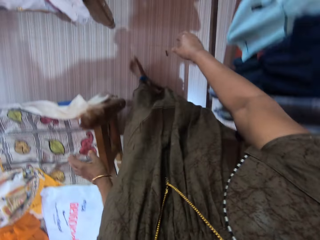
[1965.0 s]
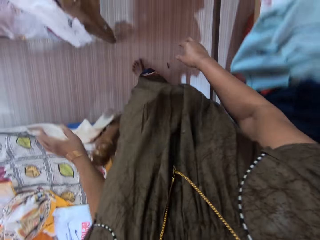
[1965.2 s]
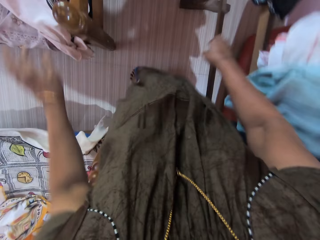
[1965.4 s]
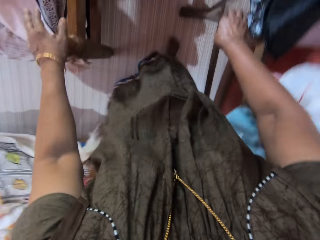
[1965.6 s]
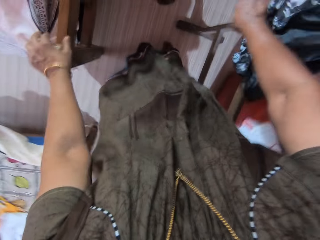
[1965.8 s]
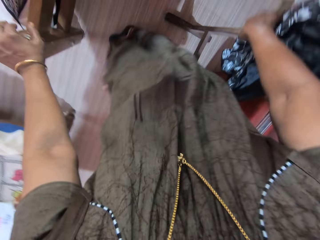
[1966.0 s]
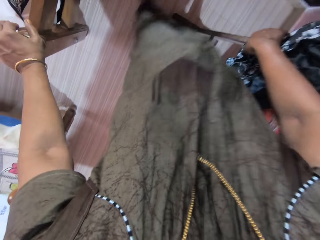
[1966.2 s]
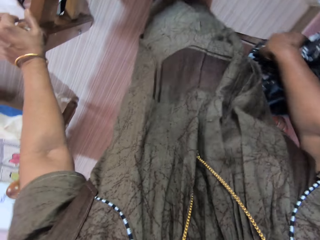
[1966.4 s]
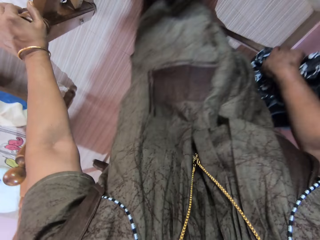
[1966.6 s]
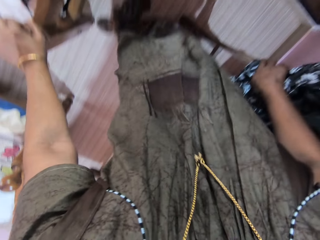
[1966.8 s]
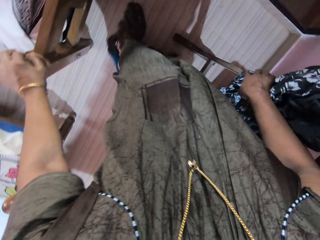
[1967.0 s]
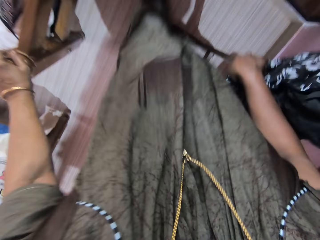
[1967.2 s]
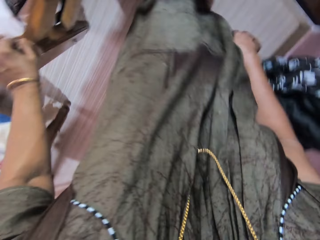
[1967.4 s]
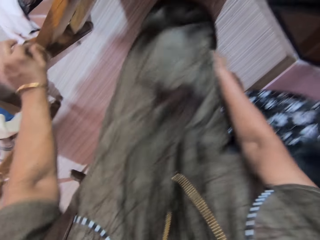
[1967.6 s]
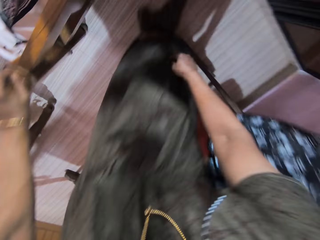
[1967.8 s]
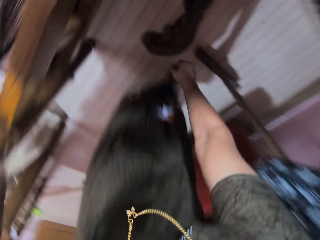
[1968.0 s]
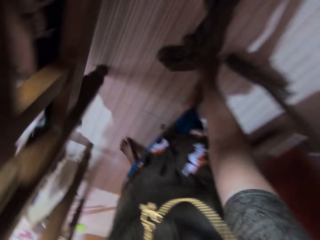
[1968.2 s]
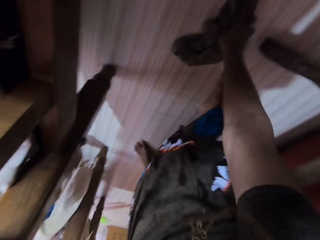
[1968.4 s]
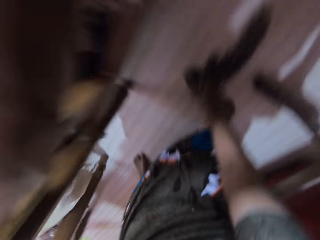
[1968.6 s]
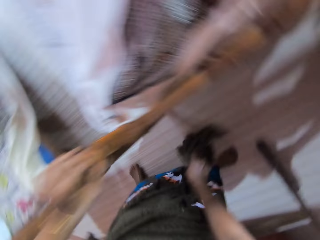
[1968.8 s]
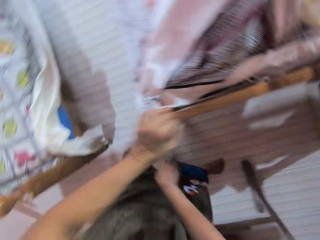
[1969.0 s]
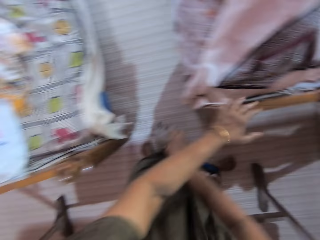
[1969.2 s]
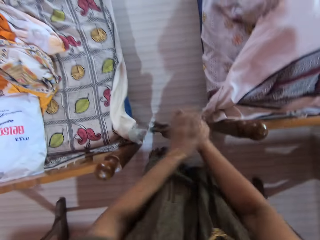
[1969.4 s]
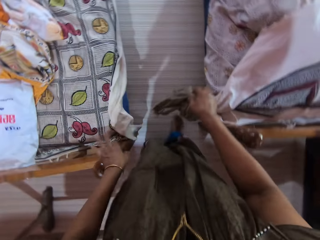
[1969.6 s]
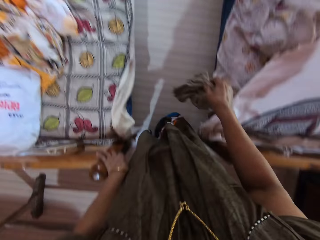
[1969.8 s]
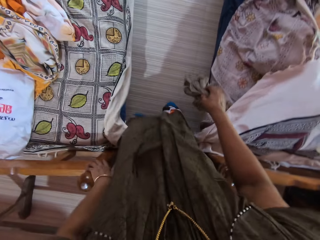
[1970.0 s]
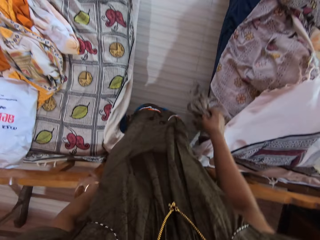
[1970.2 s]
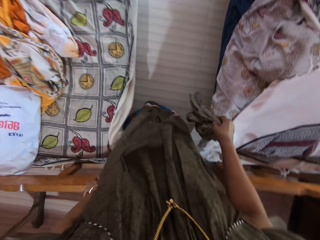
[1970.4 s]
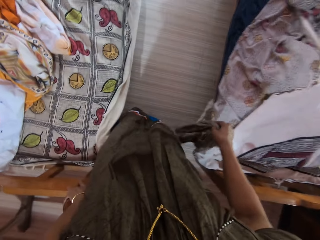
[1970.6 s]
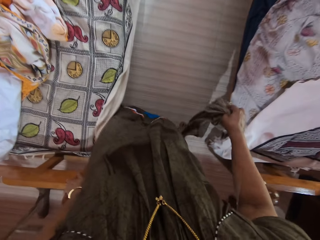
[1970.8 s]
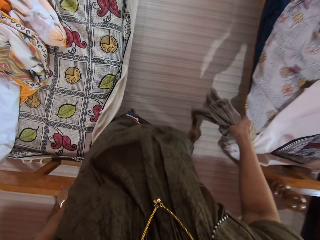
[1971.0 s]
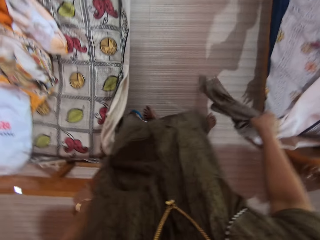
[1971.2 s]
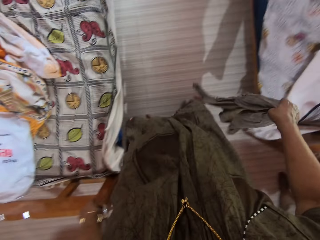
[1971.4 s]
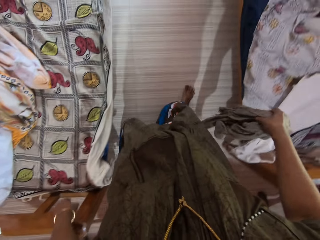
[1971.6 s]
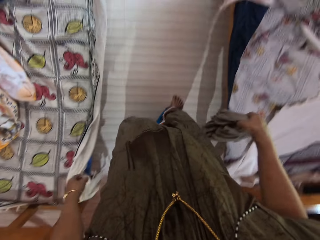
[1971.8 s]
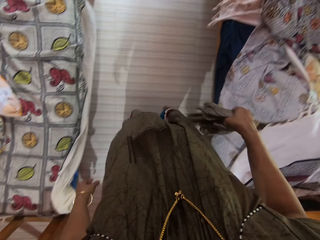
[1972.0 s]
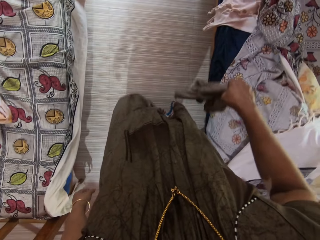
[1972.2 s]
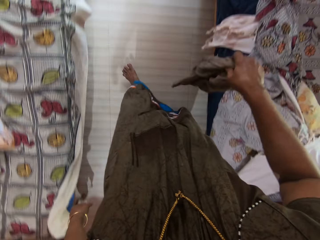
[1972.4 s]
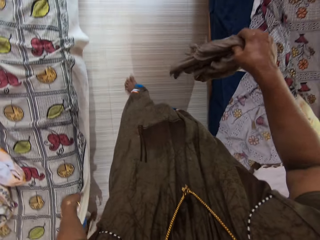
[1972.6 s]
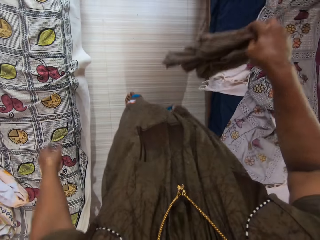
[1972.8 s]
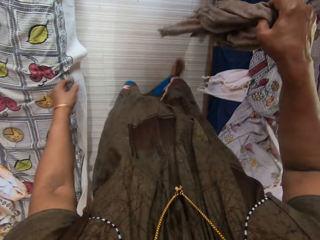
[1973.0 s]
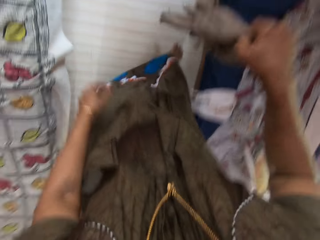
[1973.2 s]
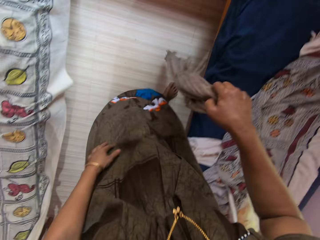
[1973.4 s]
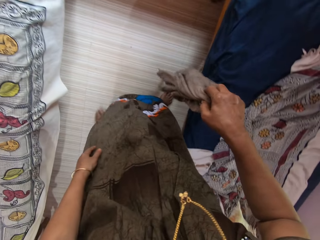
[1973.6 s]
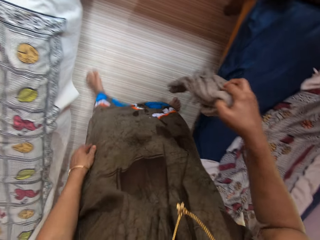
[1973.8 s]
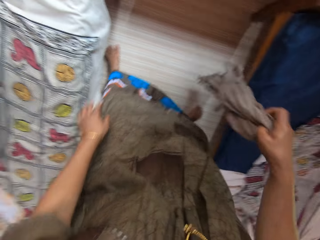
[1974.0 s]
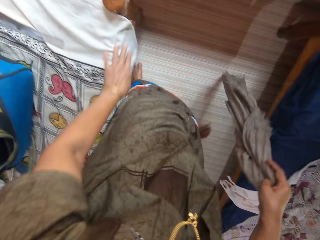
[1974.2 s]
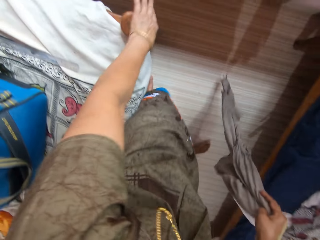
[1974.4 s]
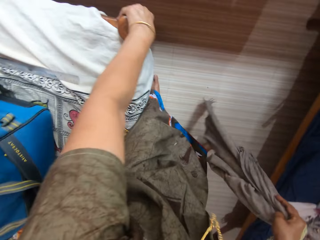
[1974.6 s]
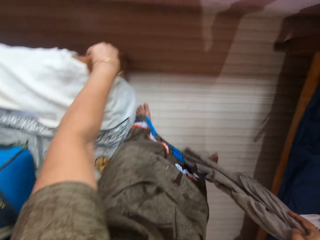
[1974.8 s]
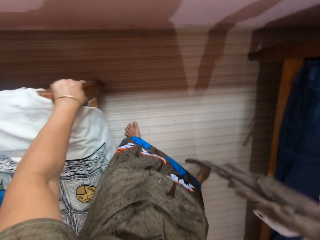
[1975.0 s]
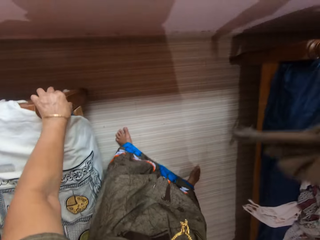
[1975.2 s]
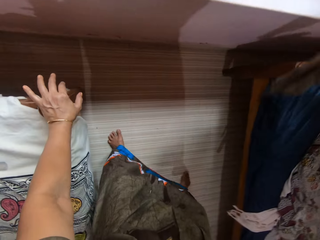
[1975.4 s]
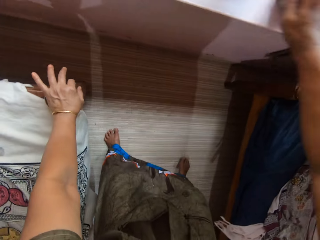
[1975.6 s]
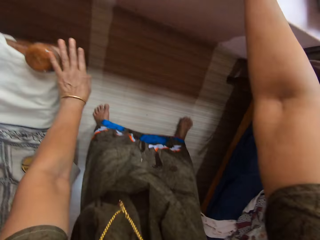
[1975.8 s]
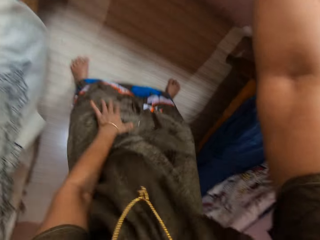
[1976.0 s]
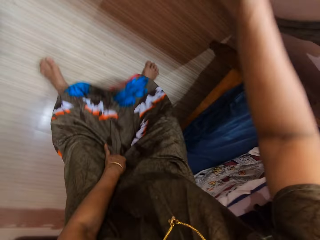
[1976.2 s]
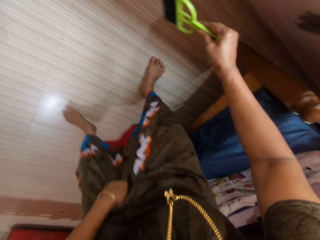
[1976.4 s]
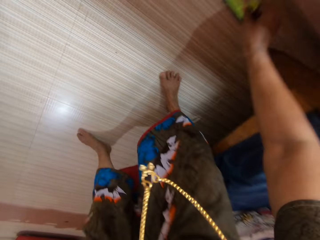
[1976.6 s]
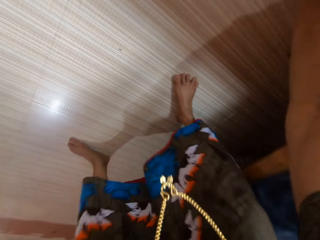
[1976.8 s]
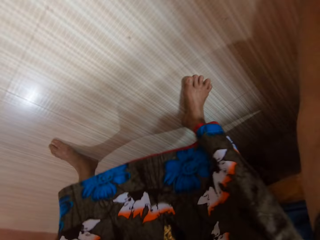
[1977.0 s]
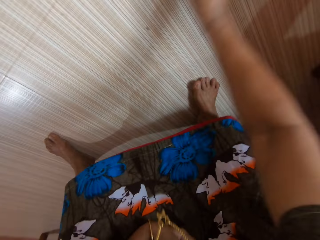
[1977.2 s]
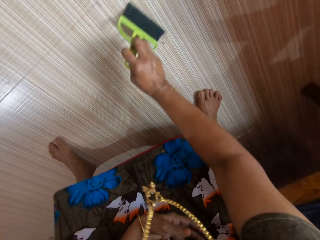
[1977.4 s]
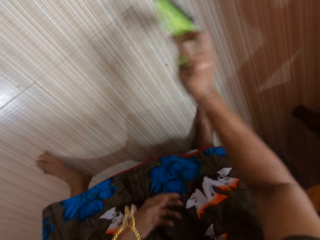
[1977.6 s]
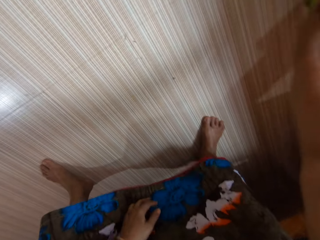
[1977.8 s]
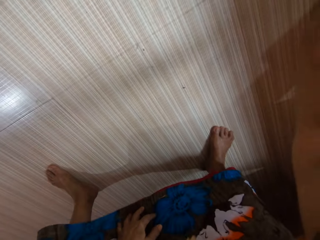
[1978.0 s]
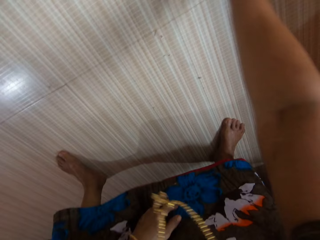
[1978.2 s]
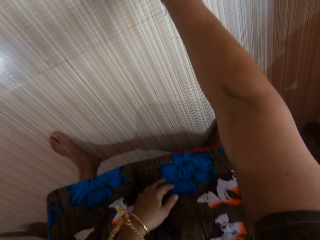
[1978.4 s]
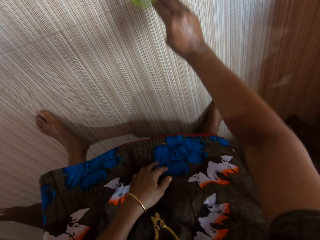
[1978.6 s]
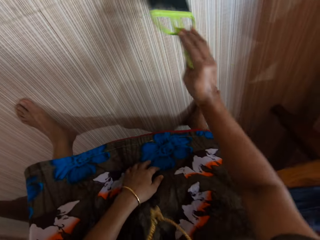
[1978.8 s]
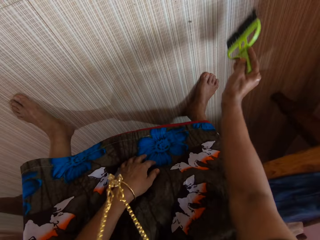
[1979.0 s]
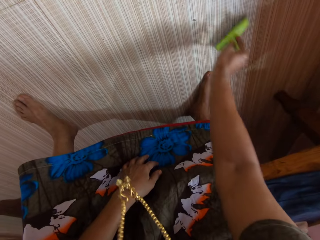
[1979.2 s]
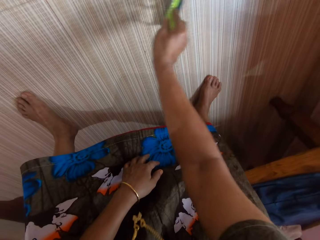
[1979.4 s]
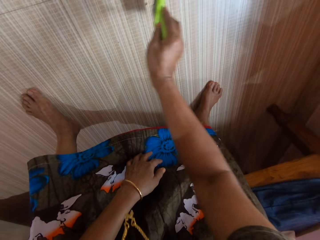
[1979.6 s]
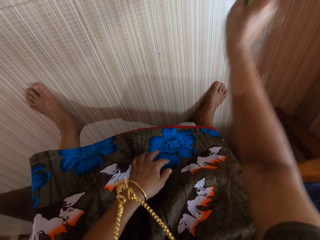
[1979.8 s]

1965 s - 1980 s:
The camera wearer steps on the cloth. She places her right hand on a bunk bed. She wipes the floor. She places her left hand on the footboard of a bed. She drags the rag on the floor with her left leg. She picks up the rag with her right hand. She pushes the beds away from each other. She removes her left hand from the footboard of another bed. She walks towards a window. She walks in between the first bed and the other bed. She pushes a bed. She places her left hand on the headboard of the other bed. She drops the rag on the window rail. She picks a plastic broom from the window rails with her right hand. She sweeps dirt from the floor with the plastic broom.

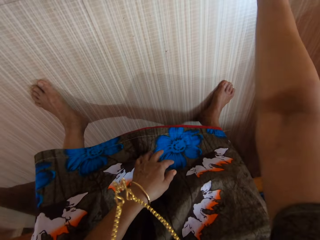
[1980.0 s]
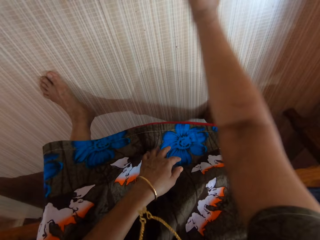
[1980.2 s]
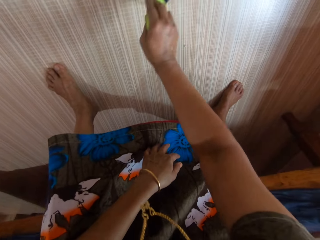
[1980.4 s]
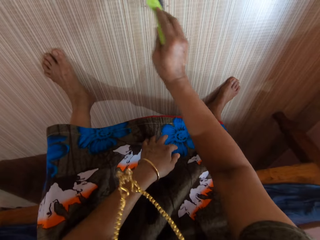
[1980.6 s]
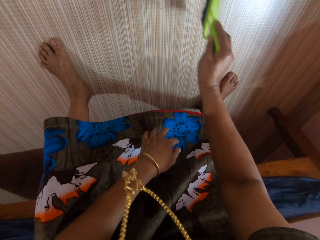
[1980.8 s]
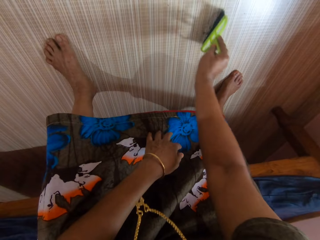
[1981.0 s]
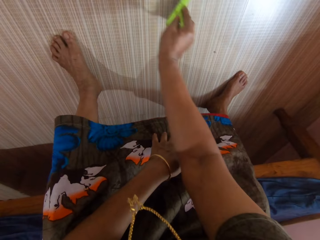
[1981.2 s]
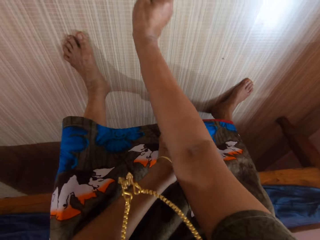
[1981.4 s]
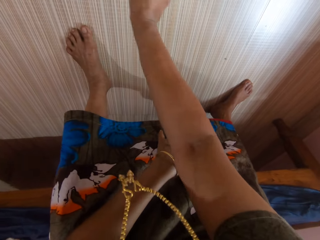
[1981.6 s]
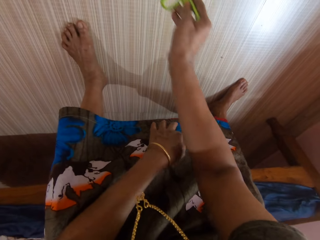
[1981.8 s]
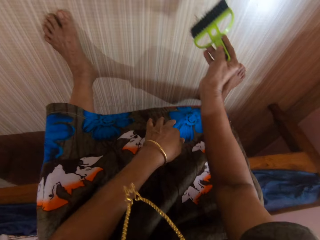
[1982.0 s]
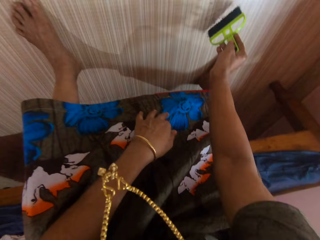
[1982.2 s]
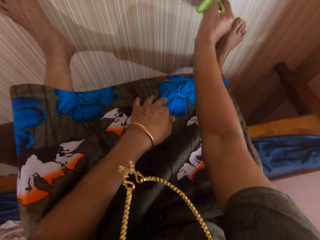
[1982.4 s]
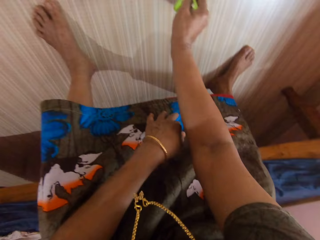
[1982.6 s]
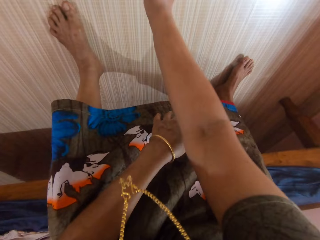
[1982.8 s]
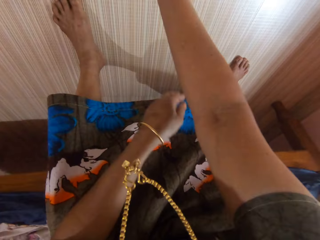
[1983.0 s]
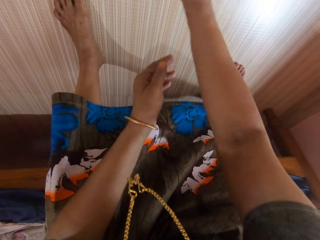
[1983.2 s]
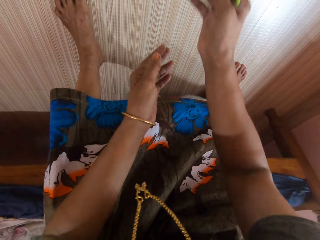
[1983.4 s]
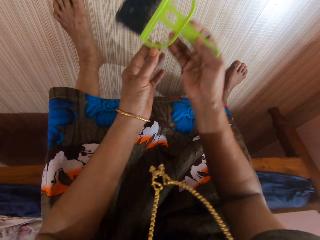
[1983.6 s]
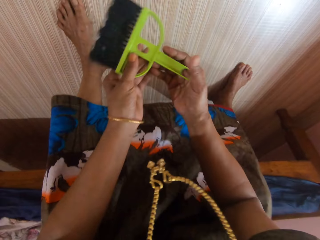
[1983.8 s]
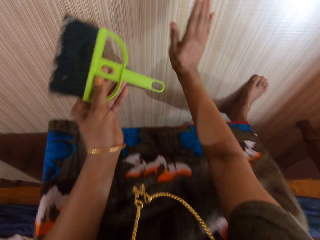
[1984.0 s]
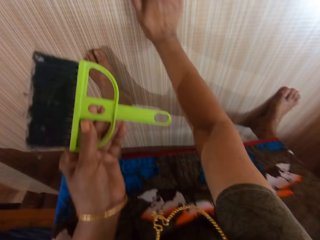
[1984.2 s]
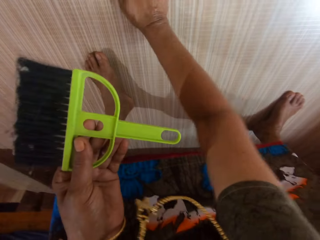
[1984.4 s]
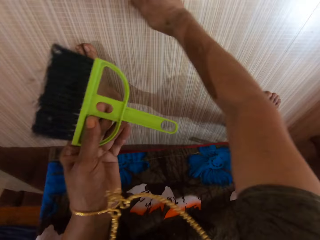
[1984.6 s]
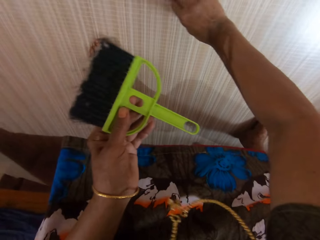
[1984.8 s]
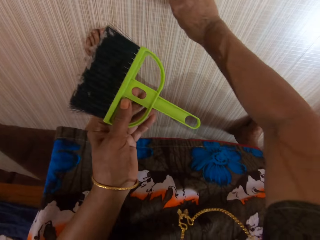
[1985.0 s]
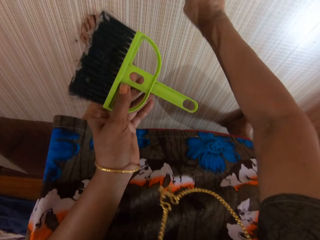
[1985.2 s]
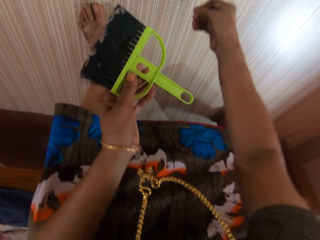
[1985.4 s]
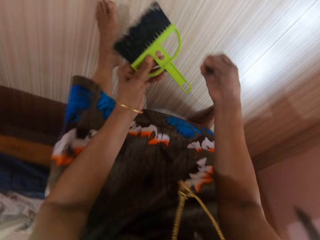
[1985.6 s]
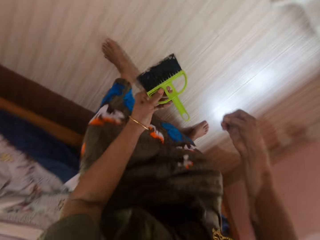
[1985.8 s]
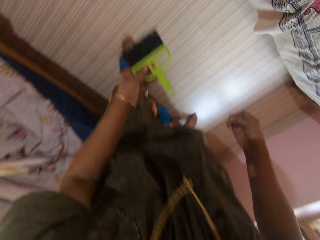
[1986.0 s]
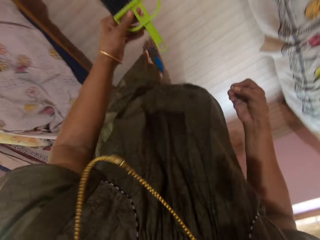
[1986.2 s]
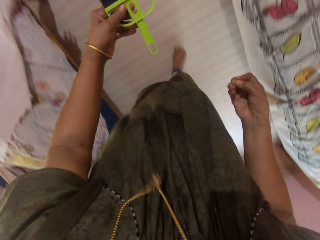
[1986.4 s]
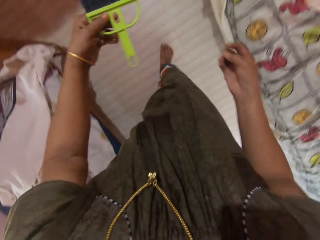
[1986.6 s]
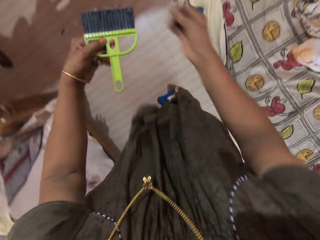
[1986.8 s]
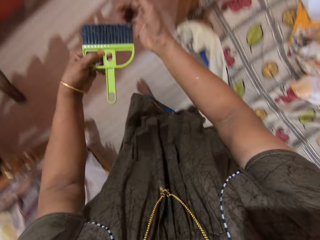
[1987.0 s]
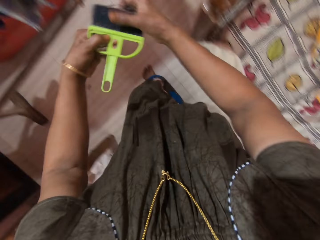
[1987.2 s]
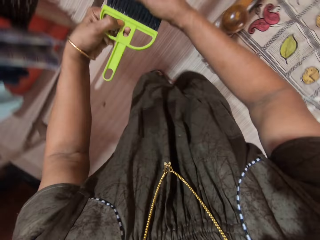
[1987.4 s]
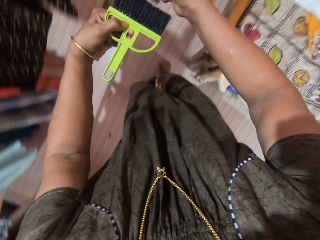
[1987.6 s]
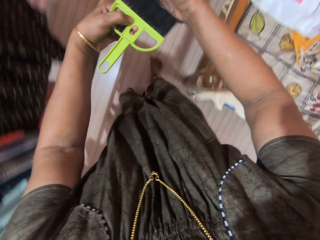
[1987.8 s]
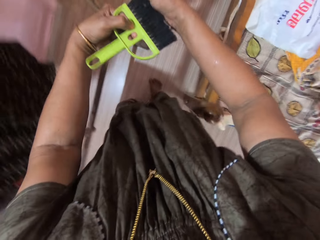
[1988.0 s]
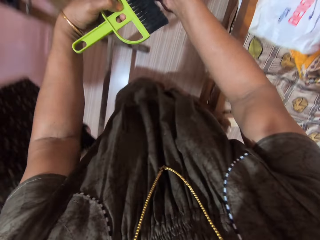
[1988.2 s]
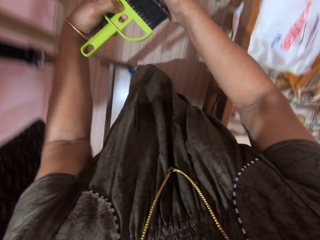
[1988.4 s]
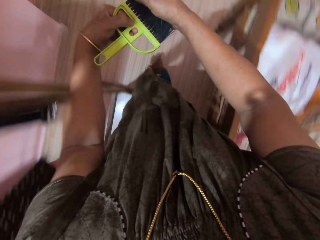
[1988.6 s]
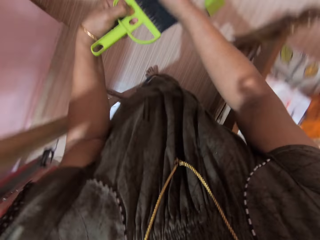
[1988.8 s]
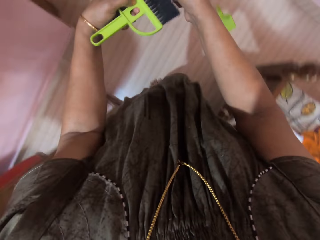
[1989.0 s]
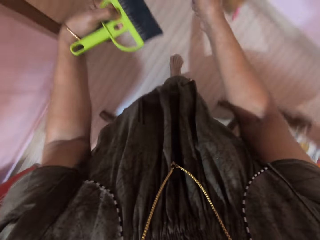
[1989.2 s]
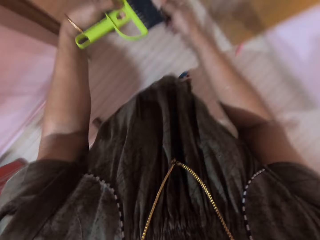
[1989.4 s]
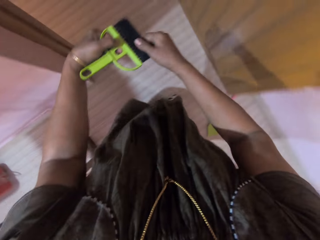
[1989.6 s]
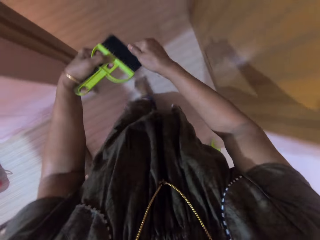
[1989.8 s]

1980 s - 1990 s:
The camera wearer holds a brush with her left hand. She passes the plastic broom to her left hand. She packs the dirt on the floor with her right hand. She walks towards the room door. She uses her right hand to remove the dirt in the plastic broom bristles.
